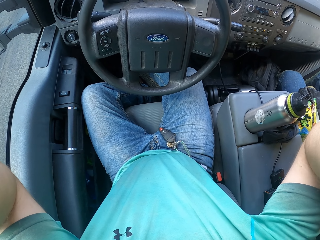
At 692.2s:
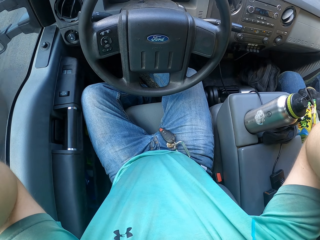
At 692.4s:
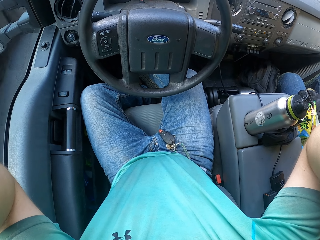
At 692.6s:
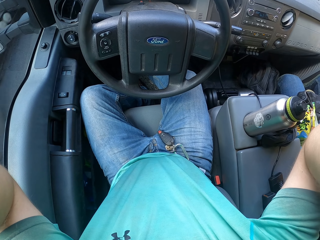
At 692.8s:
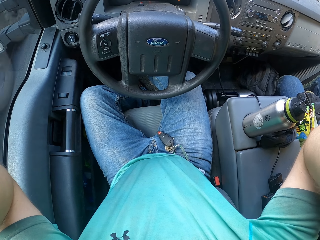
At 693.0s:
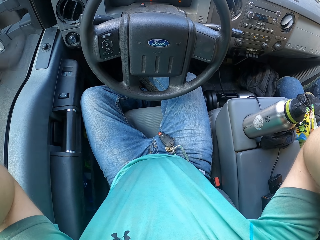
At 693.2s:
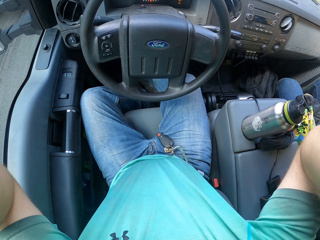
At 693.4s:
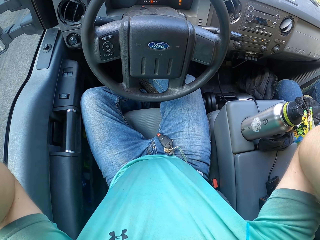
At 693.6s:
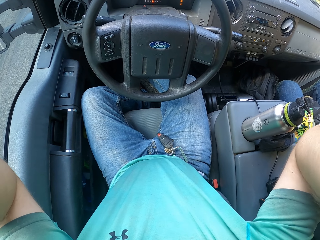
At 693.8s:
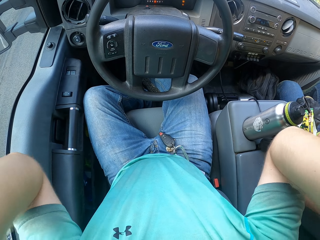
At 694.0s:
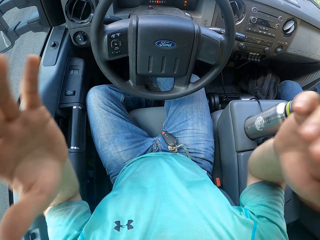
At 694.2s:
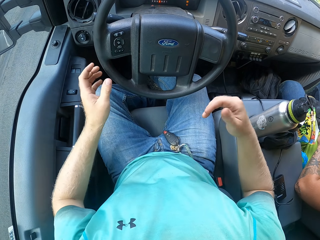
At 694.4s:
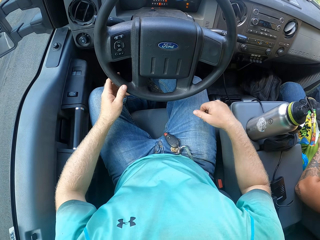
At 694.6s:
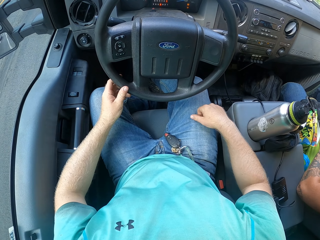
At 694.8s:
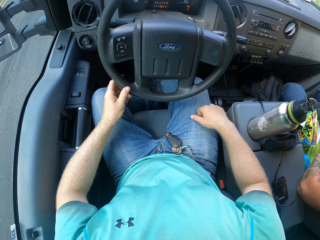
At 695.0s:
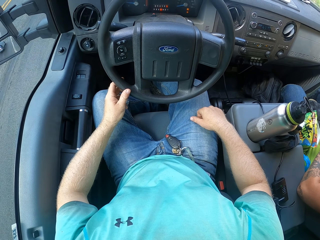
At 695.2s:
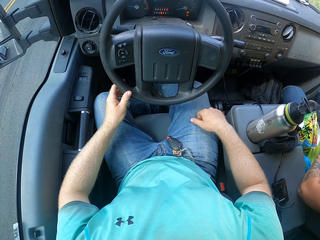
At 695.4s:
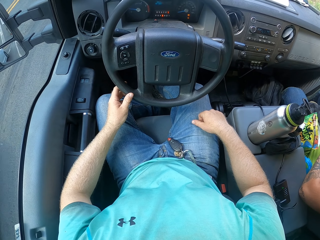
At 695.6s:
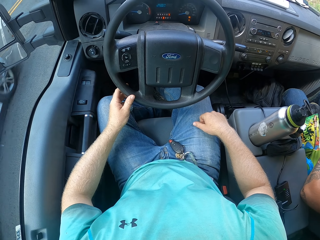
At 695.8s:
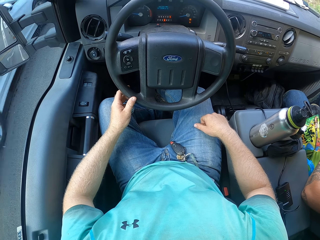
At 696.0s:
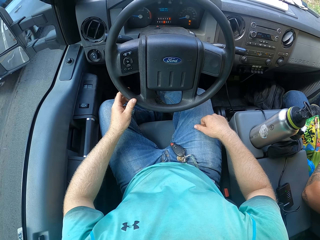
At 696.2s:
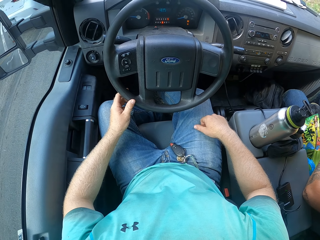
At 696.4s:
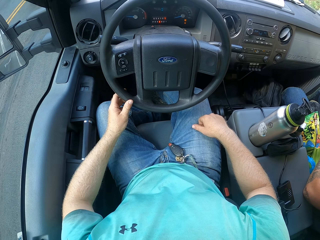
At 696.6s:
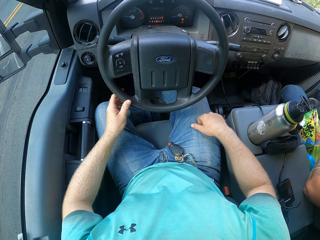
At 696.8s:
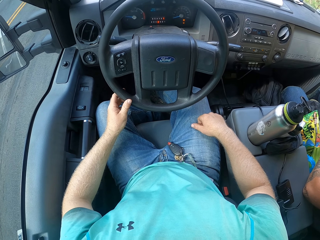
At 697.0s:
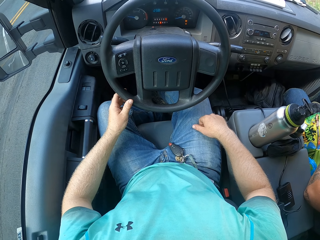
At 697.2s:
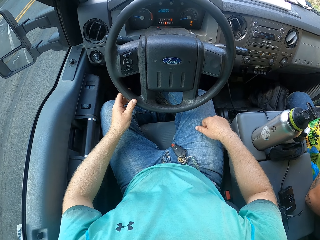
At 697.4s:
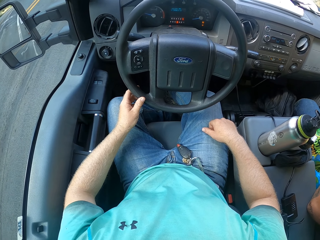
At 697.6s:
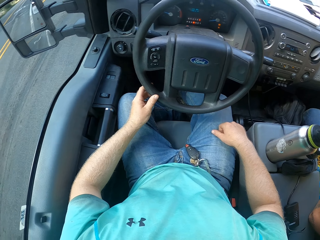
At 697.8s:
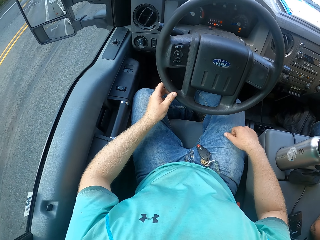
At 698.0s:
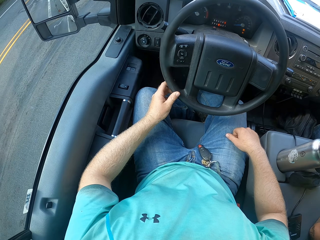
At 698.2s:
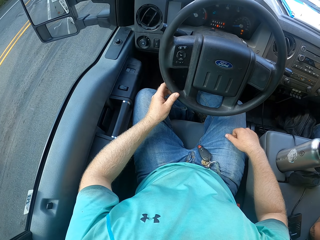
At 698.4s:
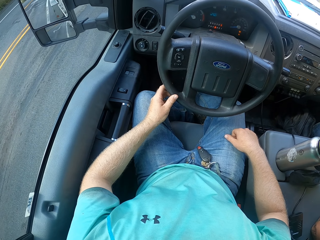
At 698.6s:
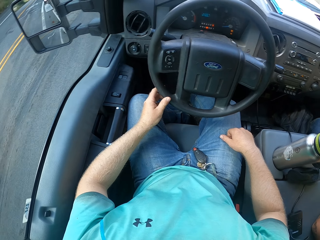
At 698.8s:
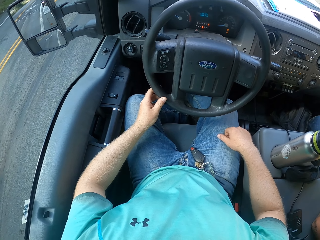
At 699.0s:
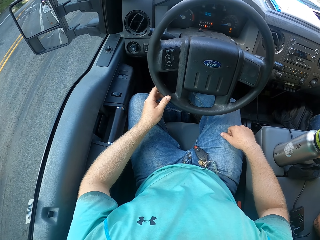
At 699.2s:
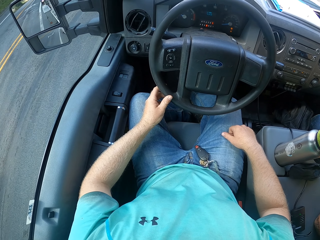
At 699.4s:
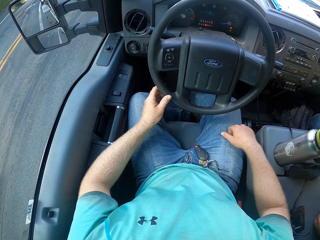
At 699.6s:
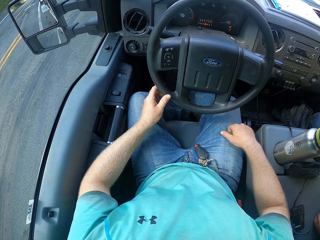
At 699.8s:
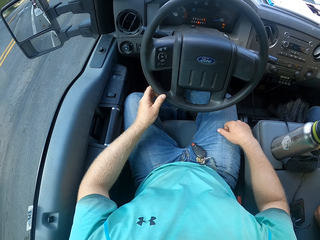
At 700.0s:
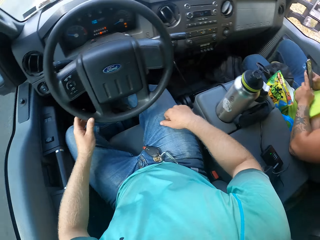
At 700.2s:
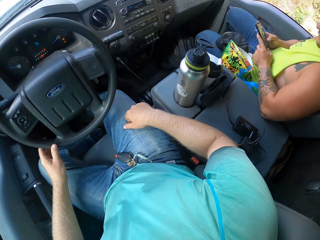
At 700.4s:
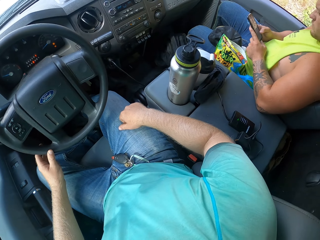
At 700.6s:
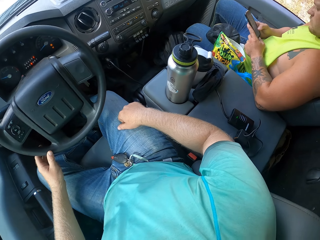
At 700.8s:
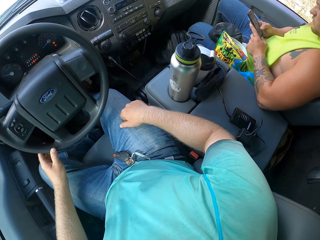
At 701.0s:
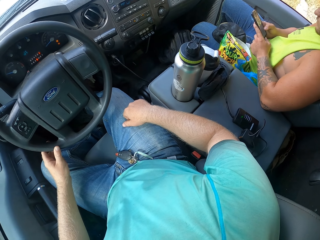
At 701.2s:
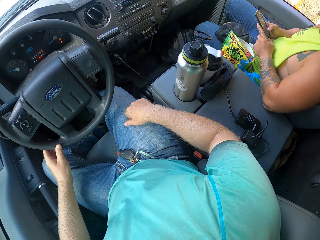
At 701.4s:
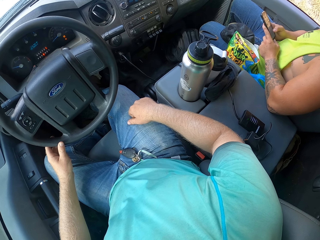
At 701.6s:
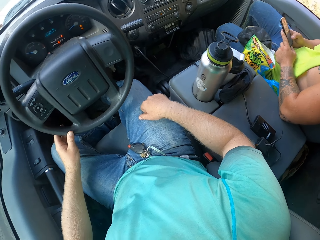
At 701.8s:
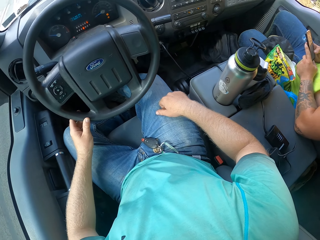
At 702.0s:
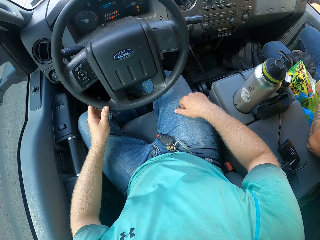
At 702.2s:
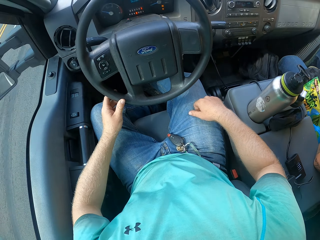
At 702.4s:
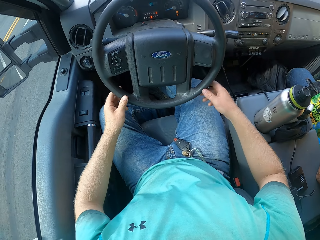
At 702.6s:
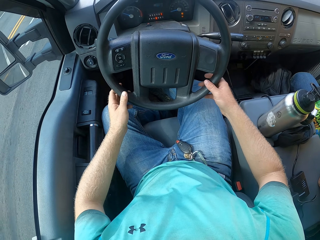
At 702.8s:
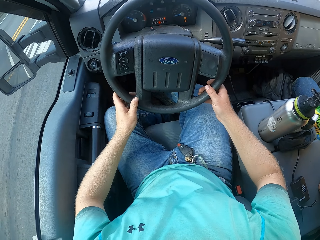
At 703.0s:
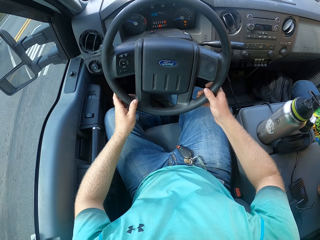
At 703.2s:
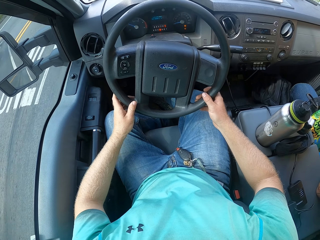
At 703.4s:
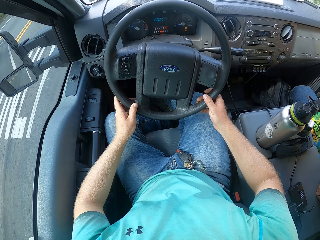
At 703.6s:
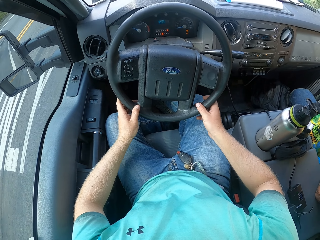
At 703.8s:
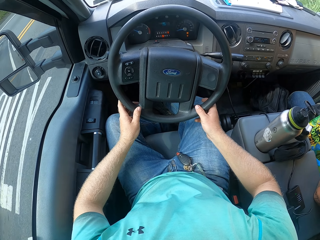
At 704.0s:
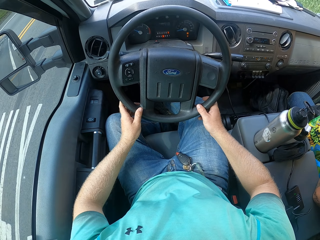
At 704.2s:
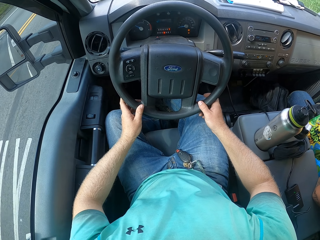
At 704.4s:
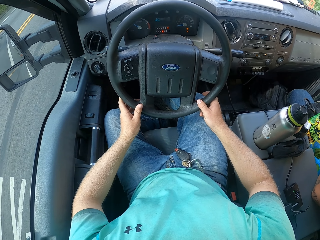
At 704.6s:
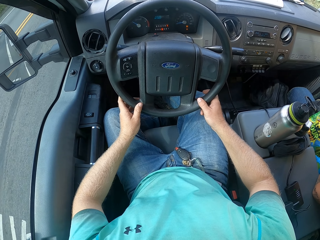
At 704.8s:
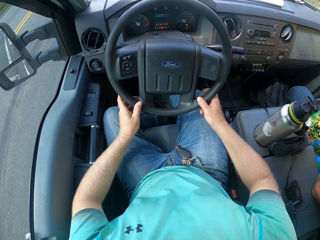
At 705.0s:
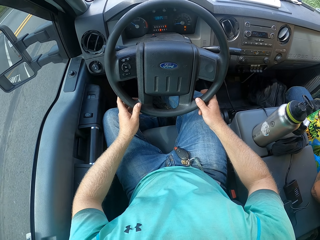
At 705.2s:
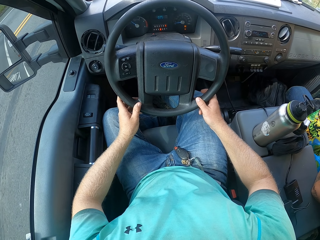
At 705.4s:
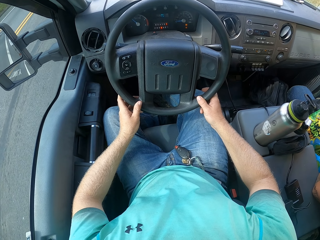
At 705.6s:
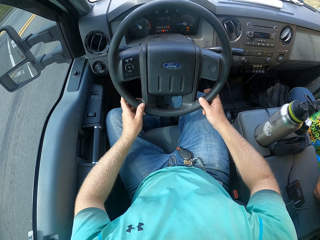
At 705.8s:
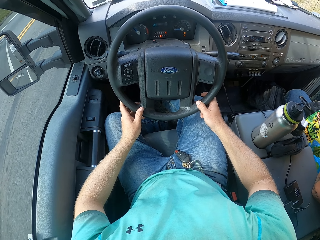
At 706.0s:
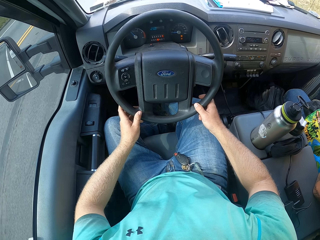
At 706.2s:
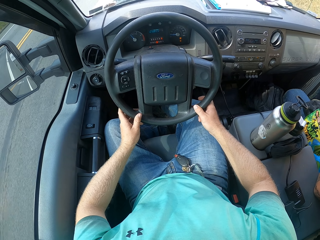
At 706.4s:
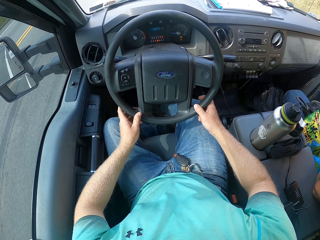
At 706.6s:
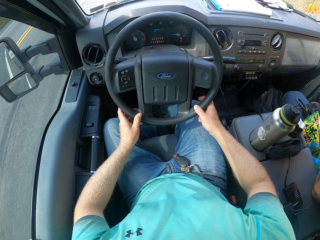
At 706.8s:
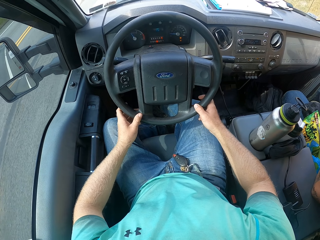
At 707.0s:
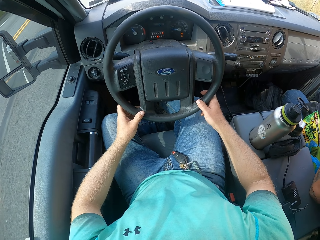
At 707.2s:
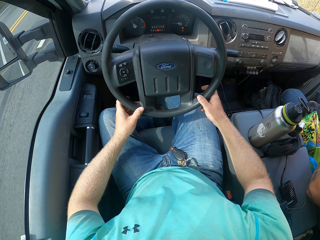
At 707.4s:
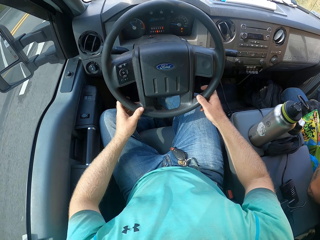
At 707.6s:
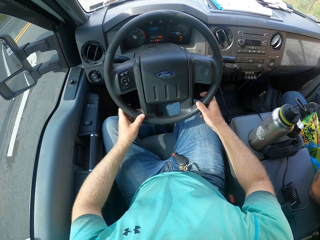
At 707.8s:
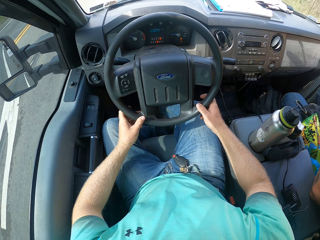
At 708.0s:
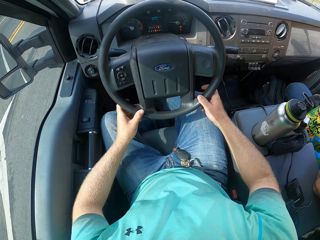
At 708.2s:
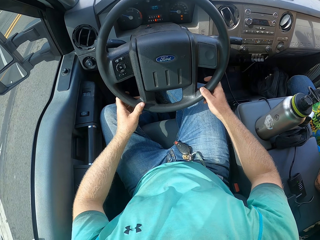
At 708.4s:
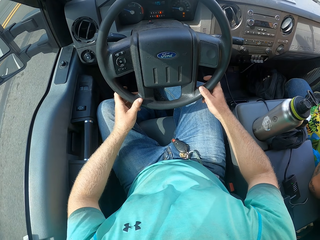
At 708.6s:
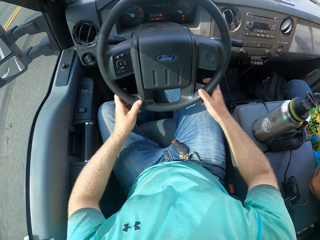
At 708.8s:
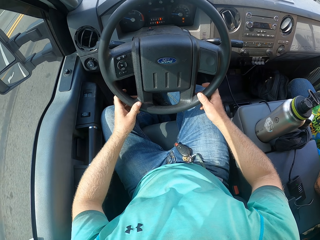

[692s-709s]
The camera wearer drives the truck with the steering in his left hand. He places his right hand on the lap and holds the steering wheel with his left hand. He drives on the road. He looks at a man. The man uses a phone. The camera wearer drives the truck with the steering in both hands. He holds the steering wheel with both hands.

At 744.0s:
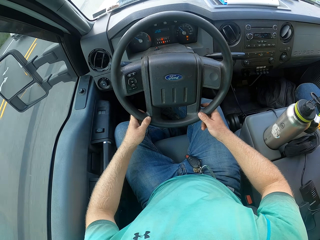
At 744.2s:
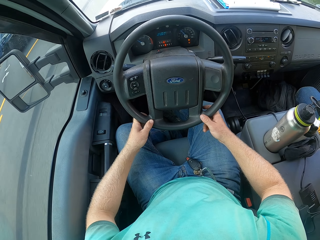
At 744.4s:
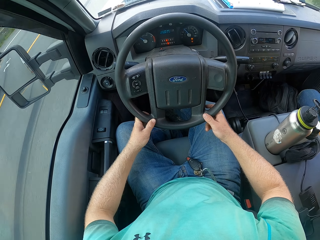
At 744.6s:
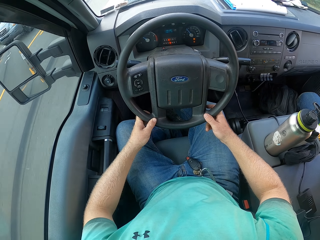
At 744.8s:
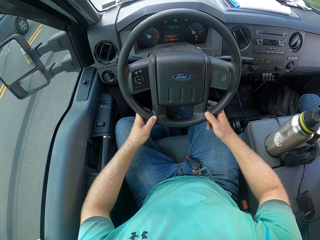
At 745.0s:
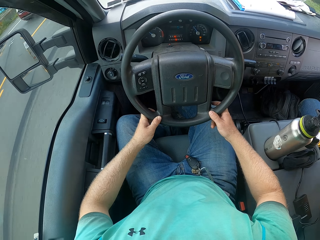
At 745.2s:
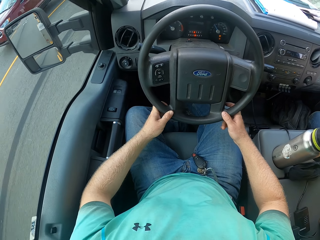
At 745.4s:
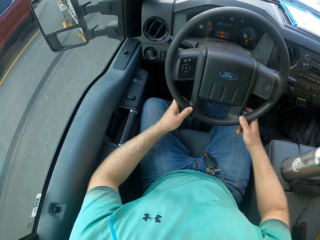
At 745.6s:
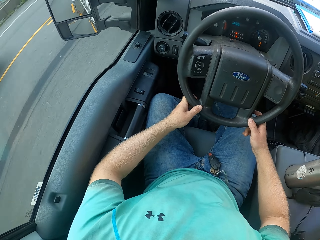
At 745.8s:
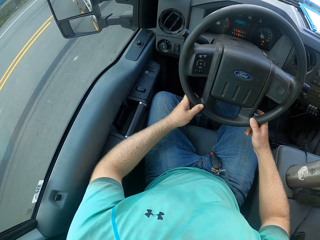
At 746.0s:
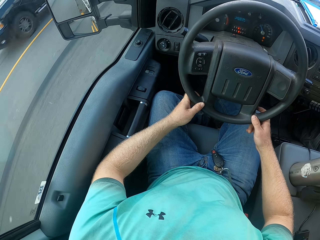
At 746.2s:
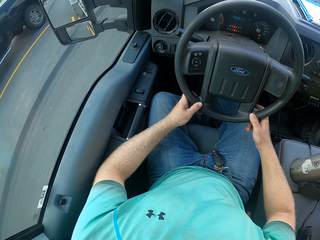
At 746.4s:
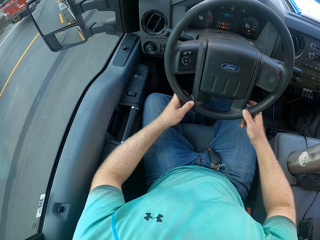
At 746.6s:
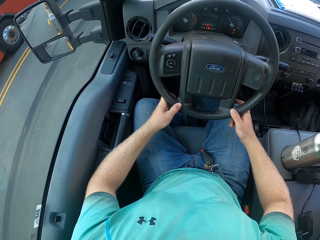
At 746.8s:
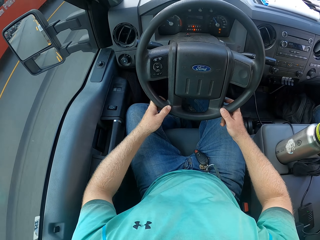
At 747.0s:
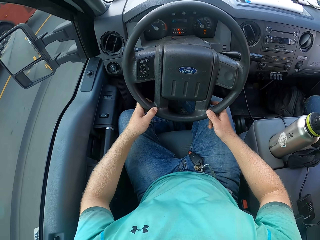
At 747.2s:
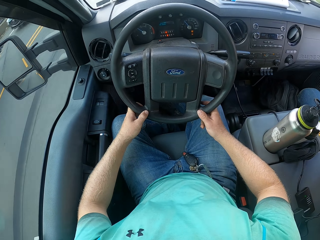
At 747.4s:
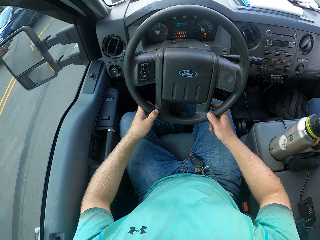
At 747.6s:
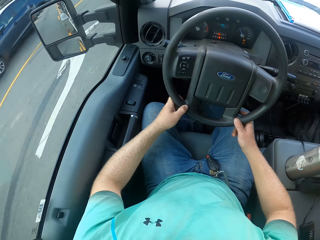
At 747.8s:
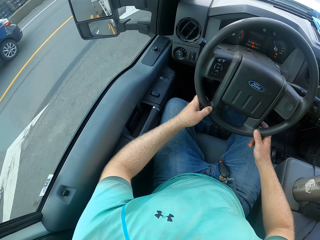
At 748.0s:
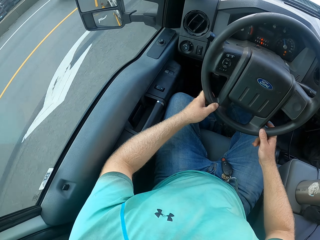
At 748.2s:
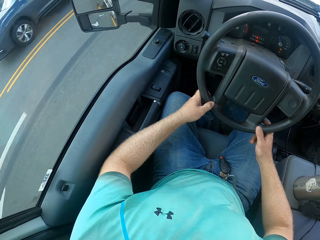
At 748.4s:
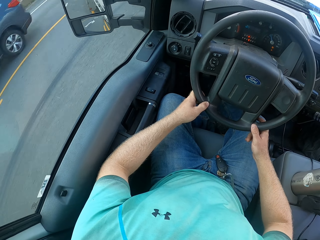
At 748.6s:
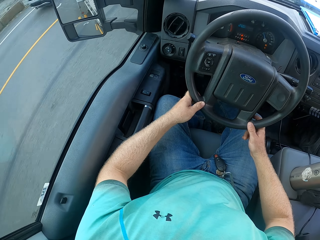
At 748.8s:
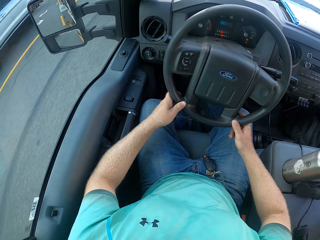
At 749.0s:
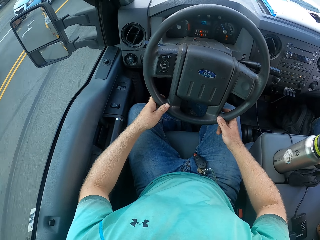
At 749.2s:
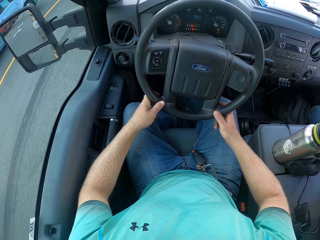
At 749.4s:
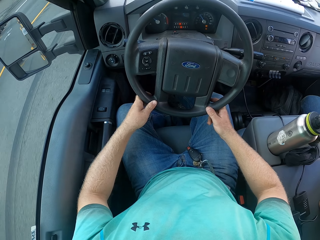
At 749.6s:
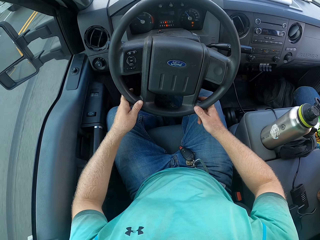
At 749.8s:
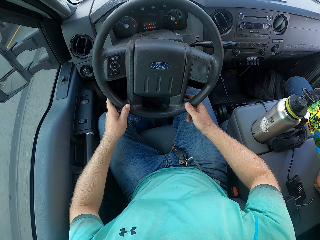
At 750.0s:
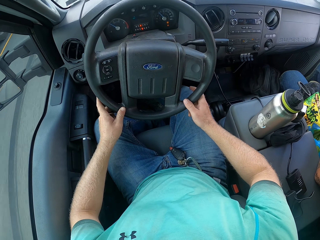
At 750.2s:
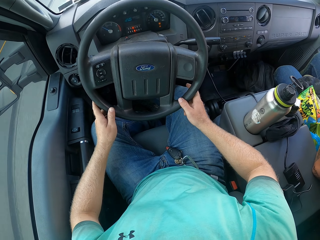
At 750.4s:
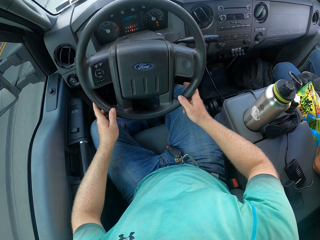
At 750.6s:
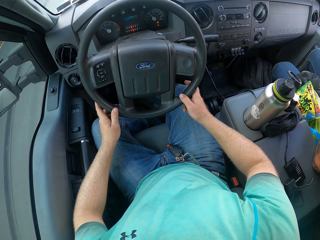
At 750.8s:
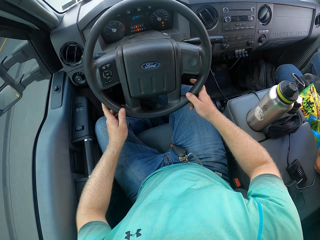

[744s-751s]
The camera wearer looks outside the window and drives the car on the road.
